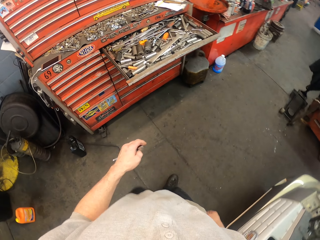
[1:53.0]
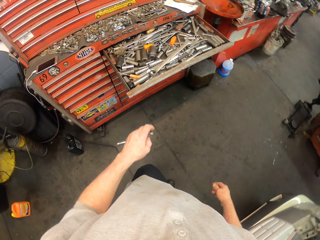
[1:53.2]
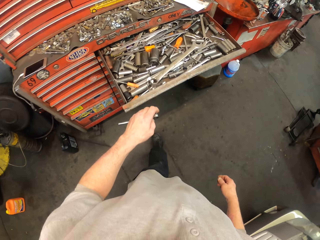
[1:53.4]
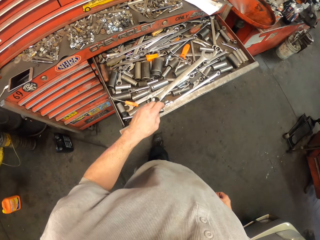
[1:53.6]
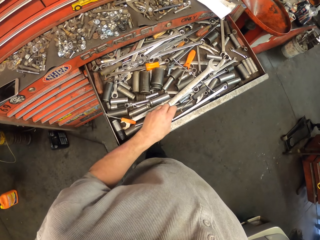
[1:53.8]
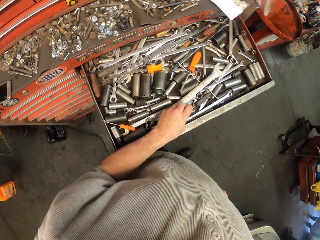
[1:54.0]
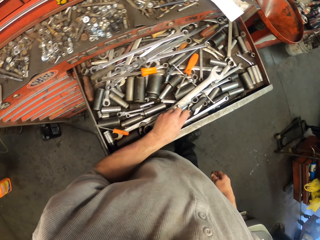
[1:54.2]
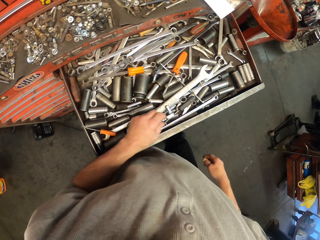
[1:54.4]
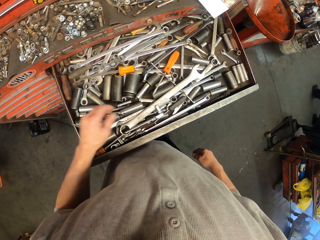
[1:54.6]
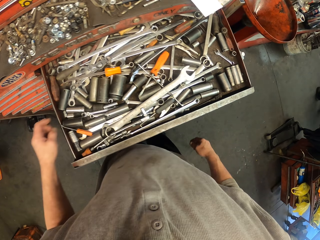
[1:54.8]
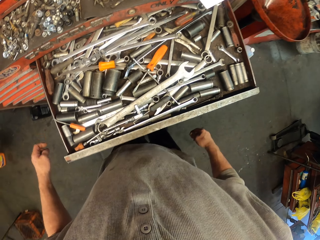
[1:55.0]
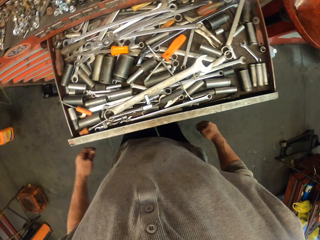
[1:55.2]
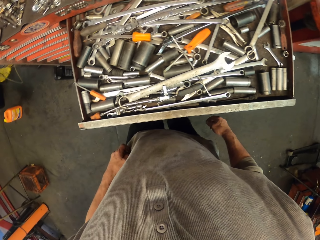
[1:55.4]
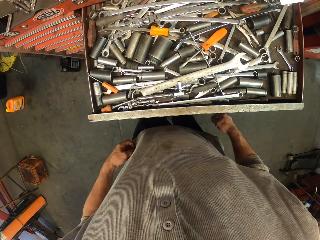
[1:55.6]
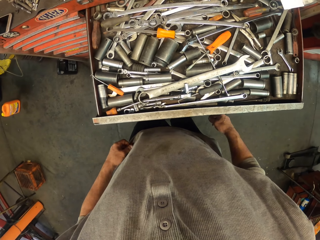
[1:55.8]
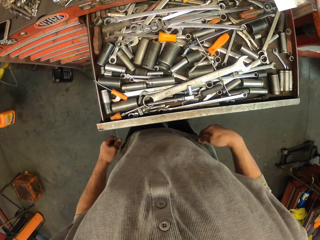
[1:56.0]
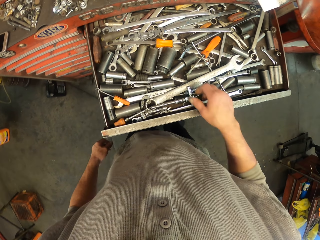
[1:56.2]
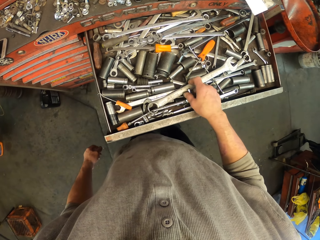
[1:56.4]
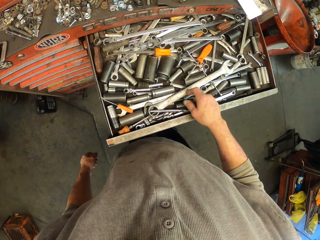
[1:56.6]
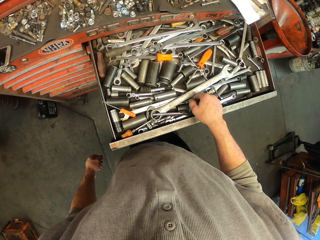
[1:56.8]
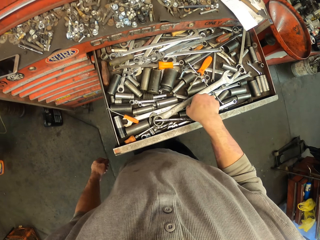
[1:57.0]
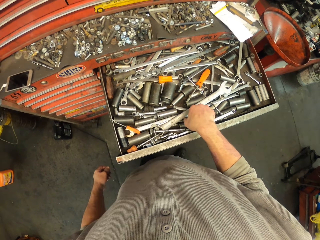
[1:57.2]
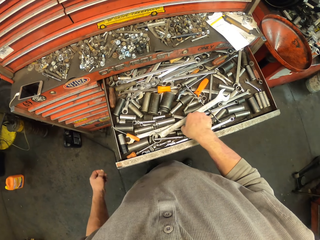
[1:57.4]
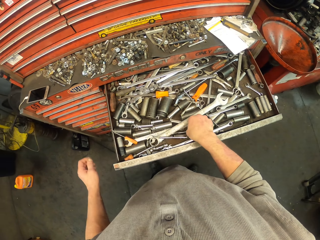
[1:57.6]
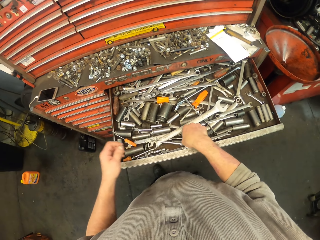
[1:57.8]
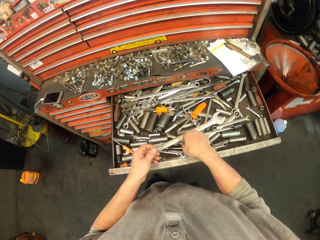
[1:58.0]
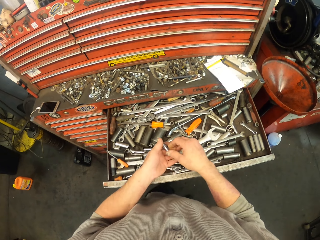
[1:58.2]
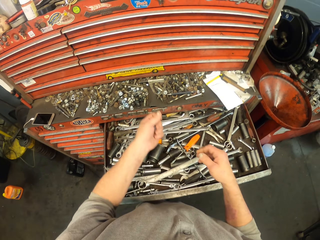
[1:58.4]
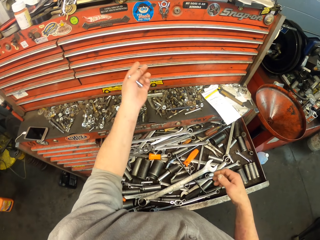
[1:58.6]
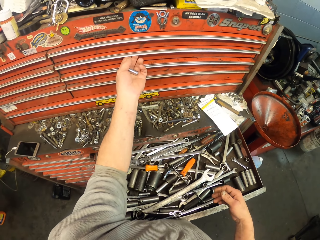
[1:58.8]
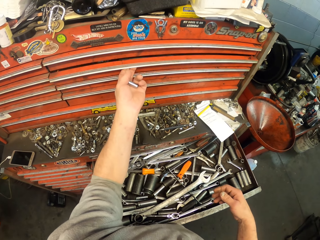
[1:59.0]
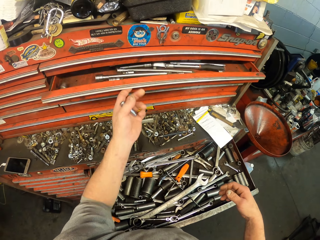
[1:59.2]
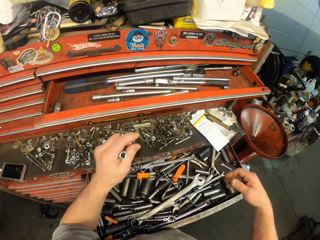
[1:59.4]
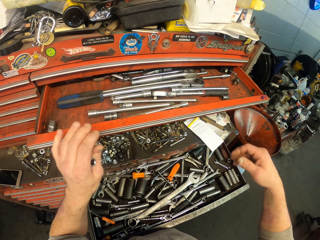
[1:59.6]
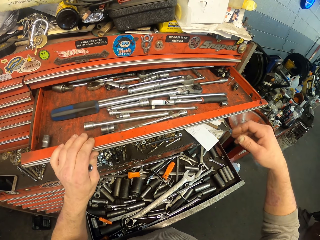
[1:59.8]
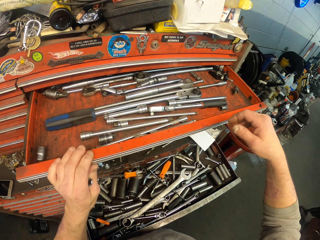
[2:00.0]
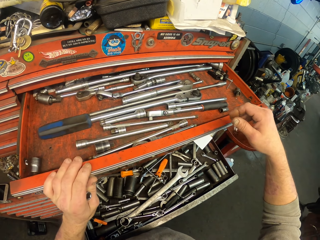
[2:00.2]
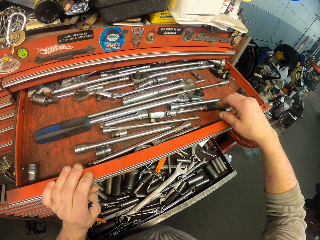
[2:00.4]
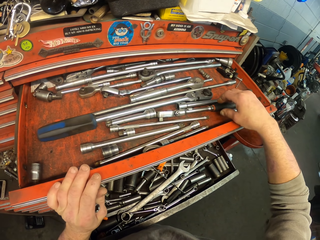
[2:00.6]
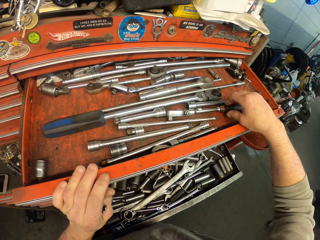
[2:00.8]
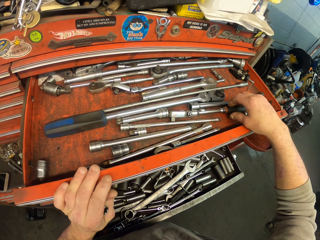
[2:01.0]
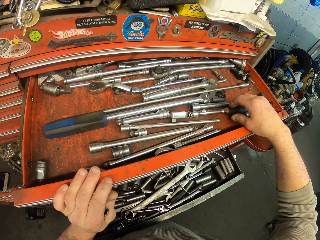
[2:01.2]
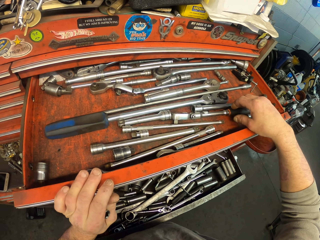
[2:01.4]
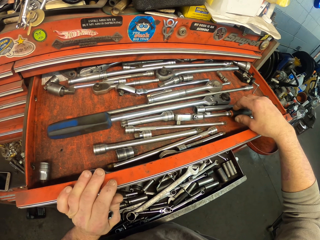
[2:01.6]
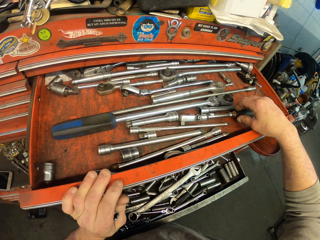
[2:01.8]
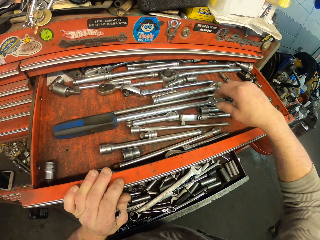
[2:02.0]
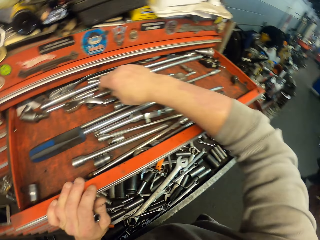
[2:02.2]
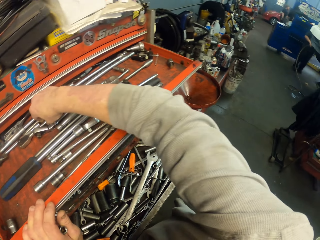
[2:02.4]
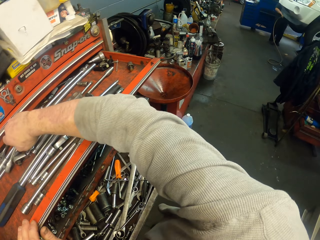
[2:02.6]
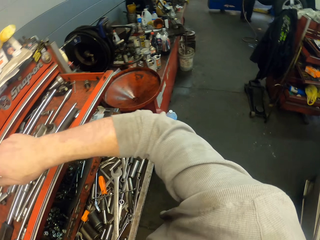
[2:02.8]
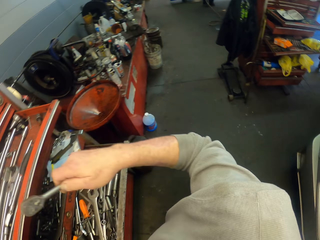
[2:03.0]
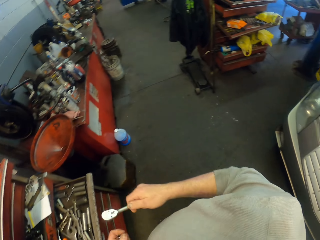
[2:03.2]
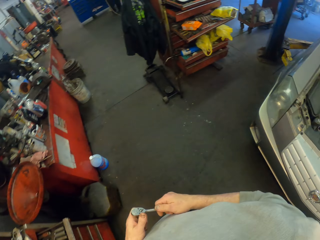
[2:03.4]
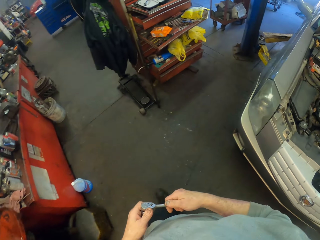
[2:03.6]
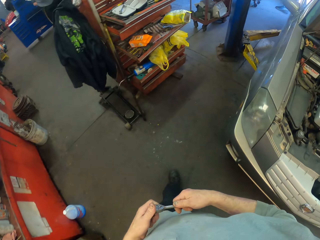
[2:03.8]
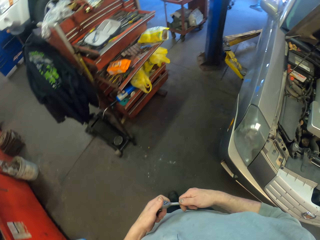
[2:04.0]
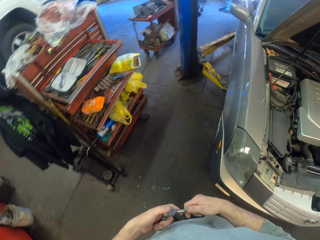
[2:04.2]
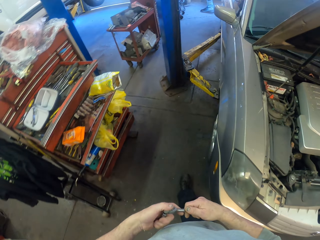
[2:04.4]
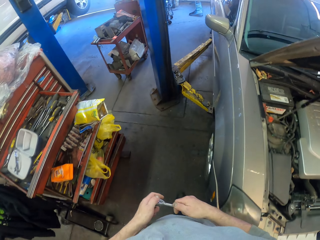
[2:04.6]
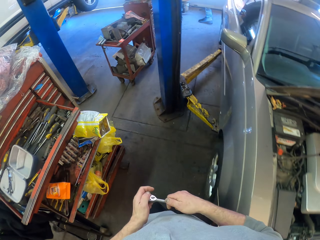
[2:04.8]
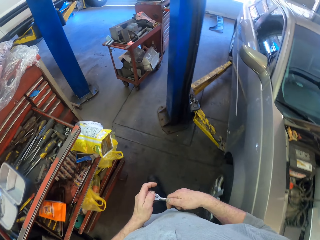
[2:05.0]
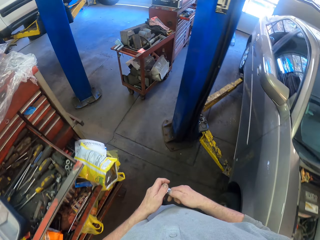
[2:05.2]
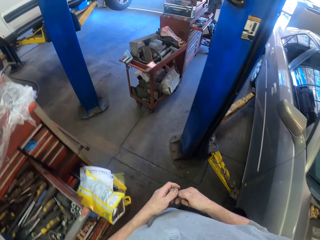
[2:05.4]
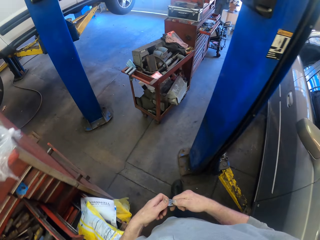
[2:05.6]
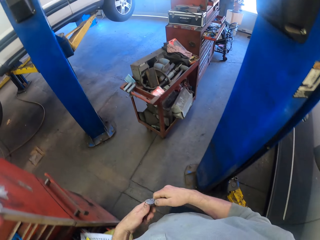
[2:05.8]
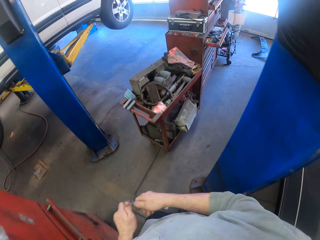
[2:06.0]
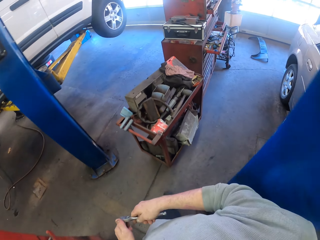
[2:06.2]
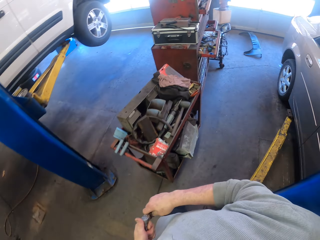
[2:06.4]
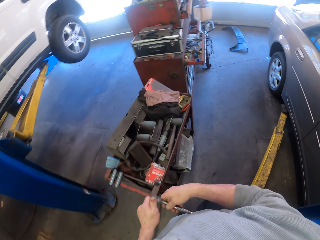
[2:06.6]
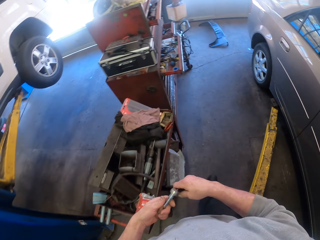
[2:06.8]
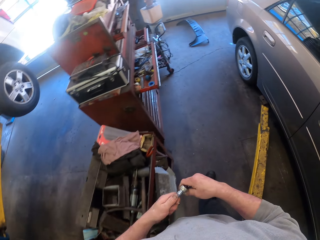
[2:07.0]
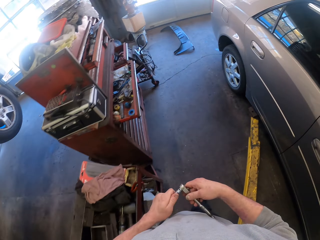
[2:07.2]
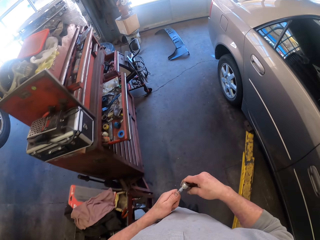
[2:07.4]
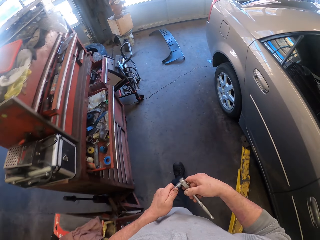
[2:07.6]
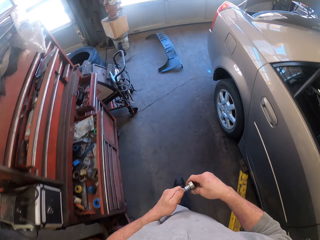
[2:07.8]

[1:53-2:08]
The camera wearer puts a spanner in a drawer. They pick up a metal. They open the drawer. They pick up the hand wrench or ratchet handler. They walk around the garage. They fit the spanner on the ratchet handler.

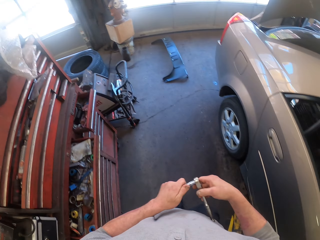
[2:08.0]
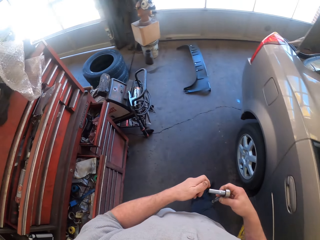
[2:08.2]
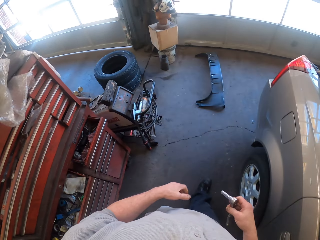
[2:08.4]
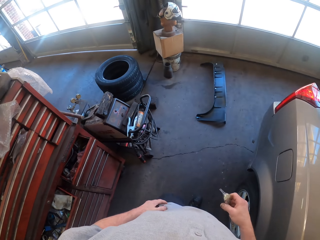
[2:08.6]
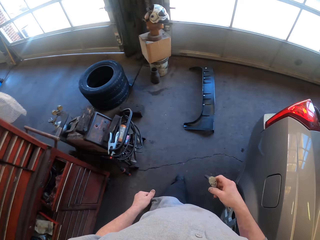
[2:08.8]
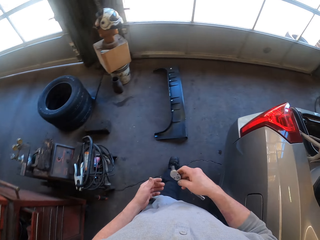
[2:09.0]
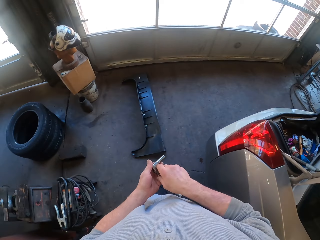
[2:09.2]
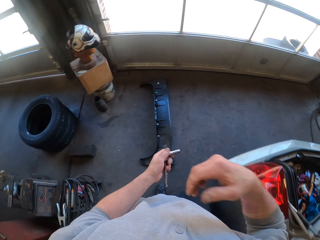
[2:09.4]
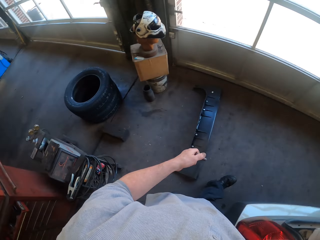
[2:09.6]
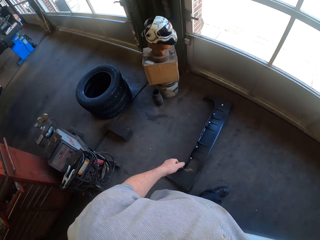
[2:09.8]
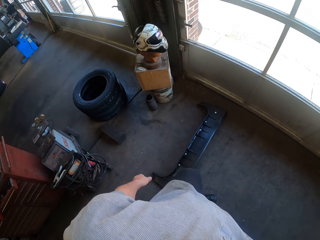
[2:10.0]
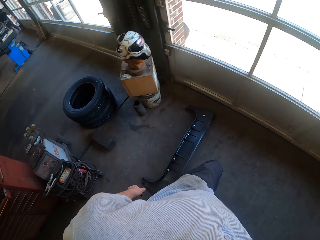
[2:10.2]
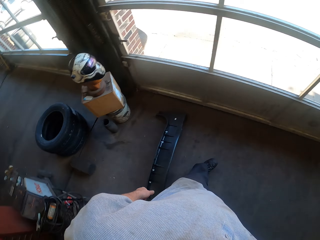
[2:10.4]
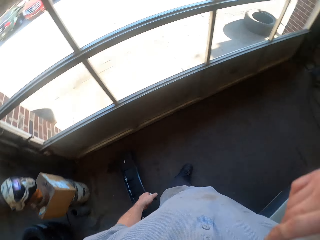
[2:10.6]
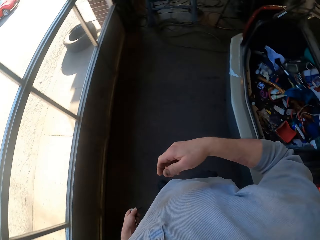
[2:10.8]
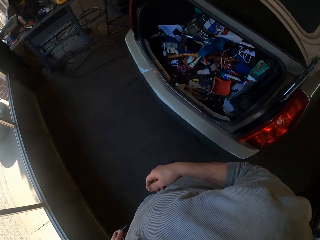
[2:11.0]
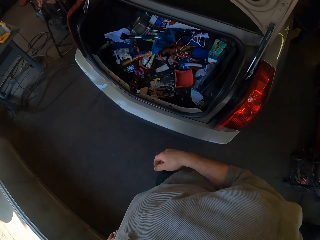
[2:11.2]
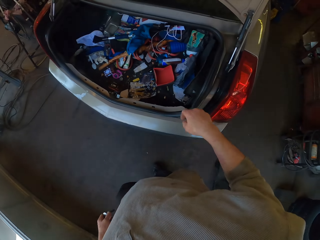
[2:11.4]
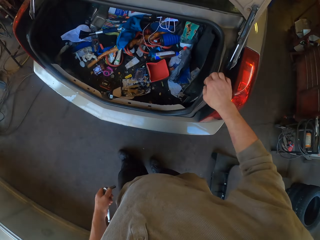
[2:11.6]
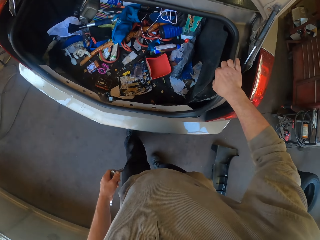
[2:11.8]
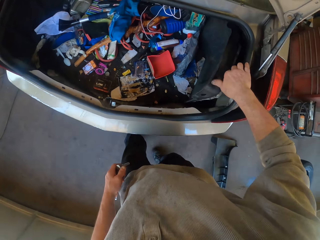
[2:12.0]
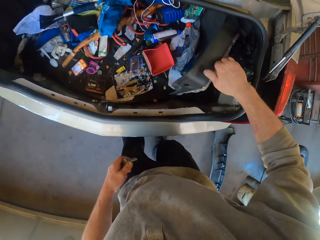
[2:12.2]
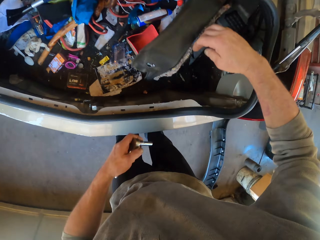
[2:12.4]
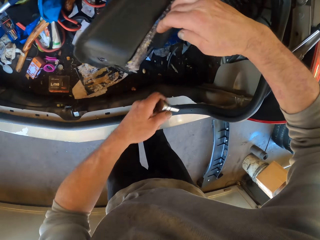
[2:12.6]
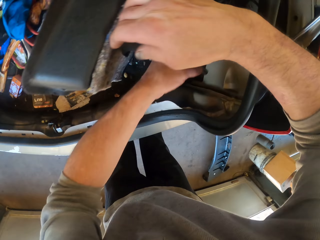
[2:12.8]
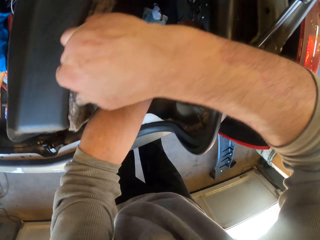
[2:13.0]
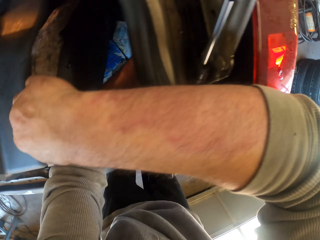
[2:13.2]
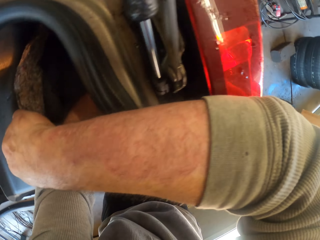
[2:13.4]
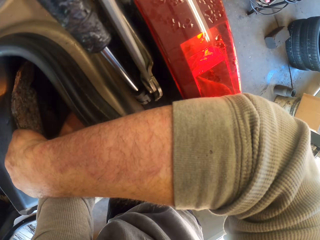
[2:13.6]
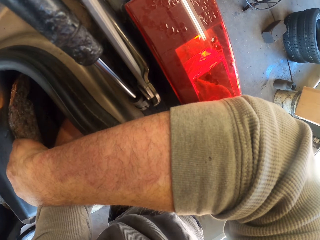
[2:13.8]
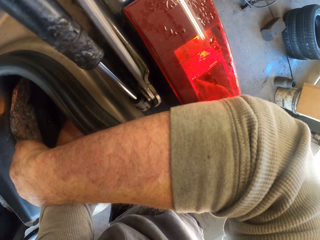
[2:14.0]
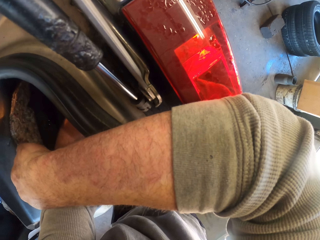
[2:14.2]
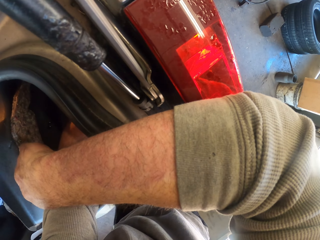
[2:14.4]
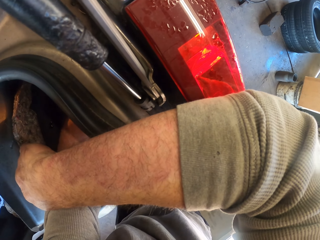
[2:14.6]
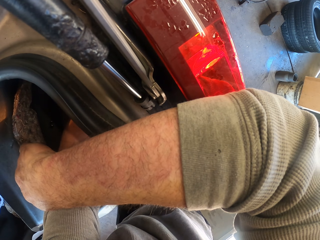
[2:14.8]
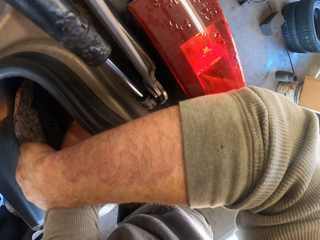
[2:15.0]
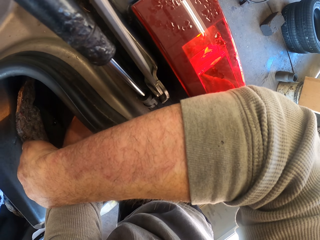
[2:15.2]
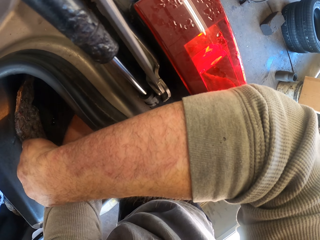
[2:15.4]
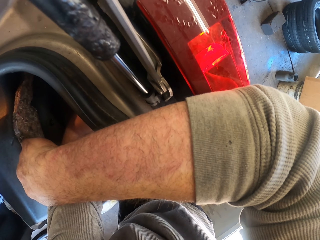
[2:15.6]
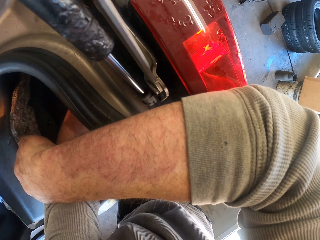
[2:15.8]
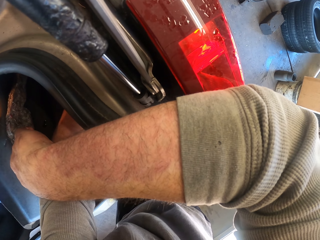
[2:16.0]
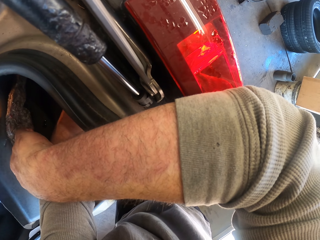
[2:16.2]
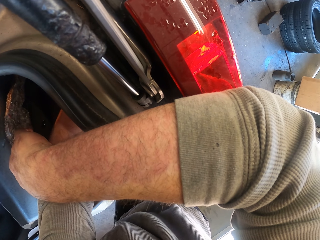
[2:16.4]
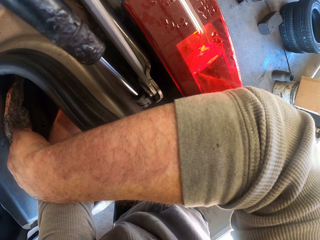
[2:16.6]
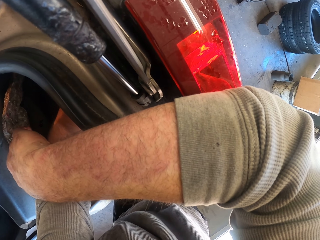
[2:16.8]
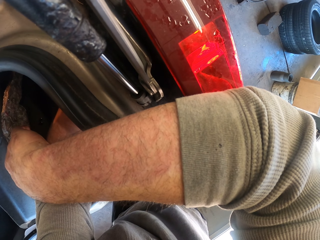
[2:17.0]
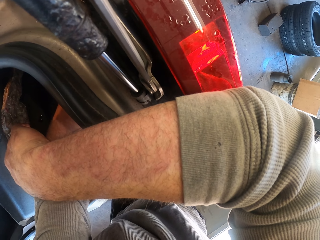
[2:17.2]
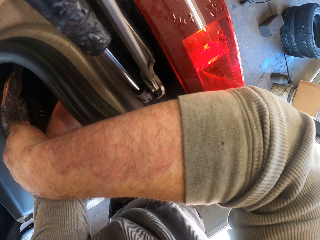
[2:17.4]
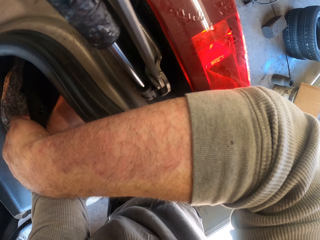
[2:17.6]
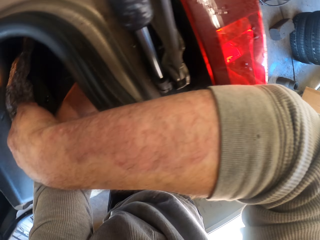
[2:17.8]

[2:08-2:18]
The camera wearer touches his face with his hands. He walks around the garage. He pulls a trunk lid. He fixes the car boot.
